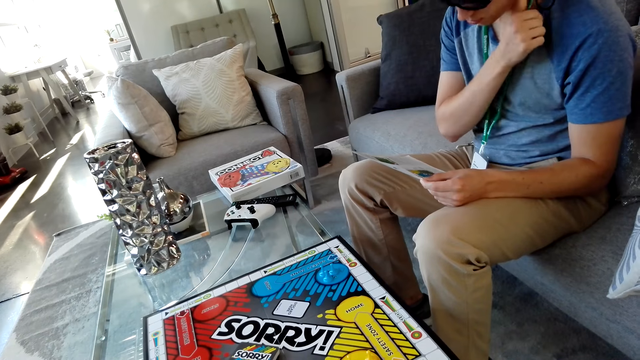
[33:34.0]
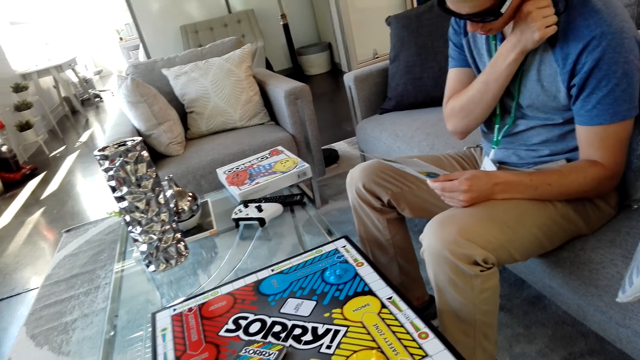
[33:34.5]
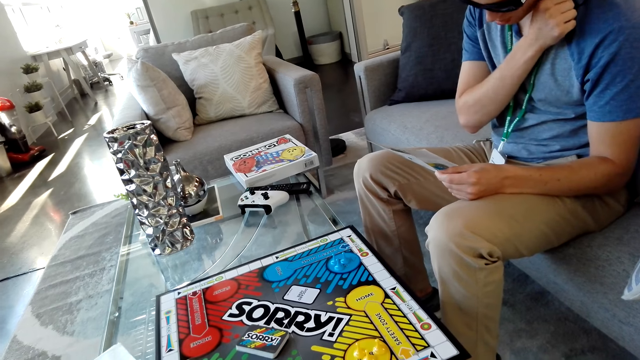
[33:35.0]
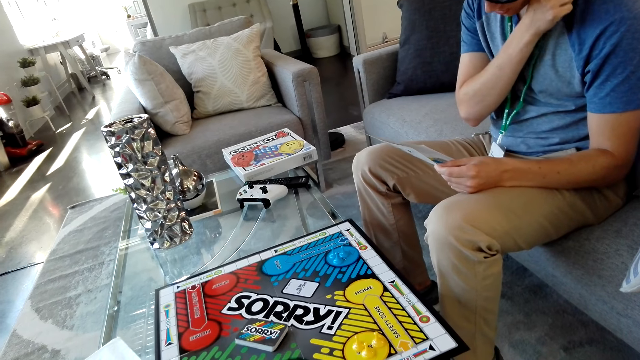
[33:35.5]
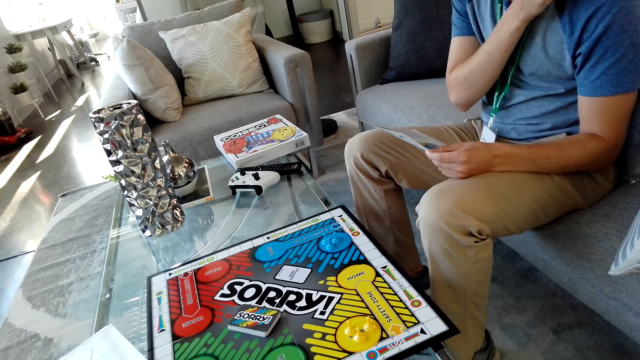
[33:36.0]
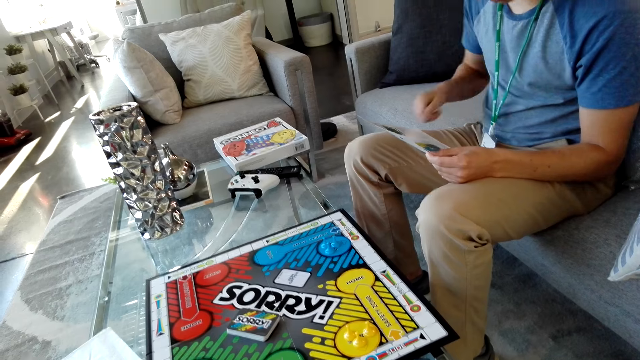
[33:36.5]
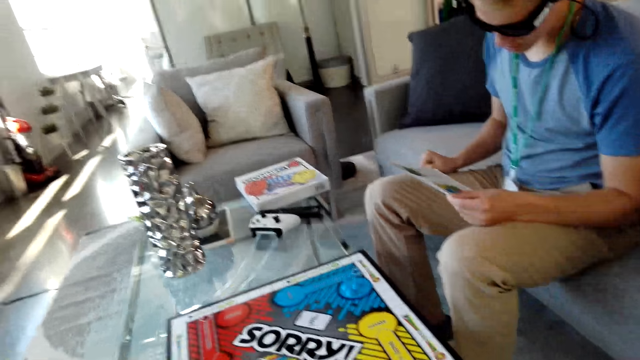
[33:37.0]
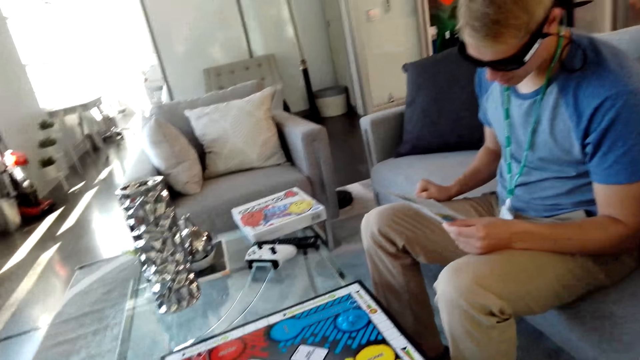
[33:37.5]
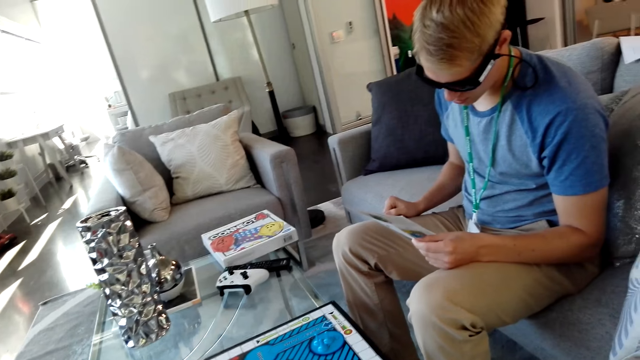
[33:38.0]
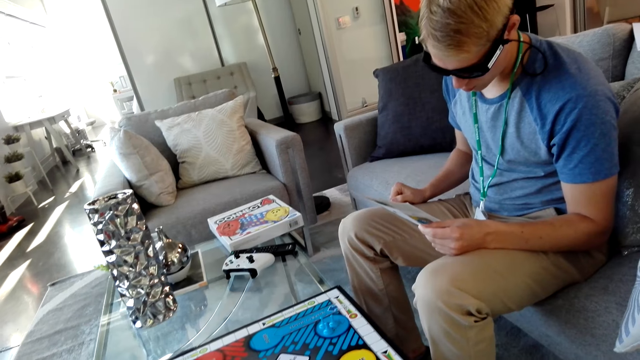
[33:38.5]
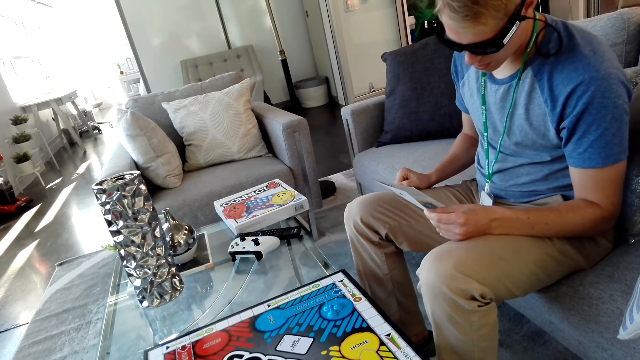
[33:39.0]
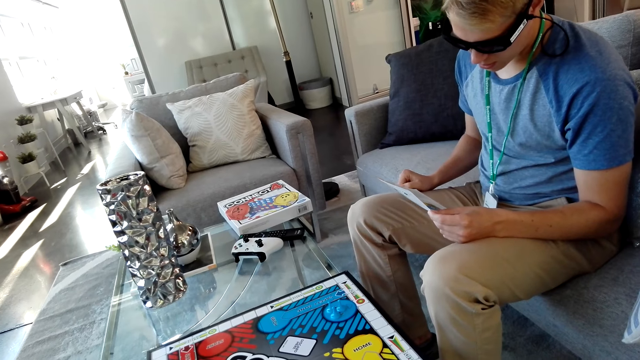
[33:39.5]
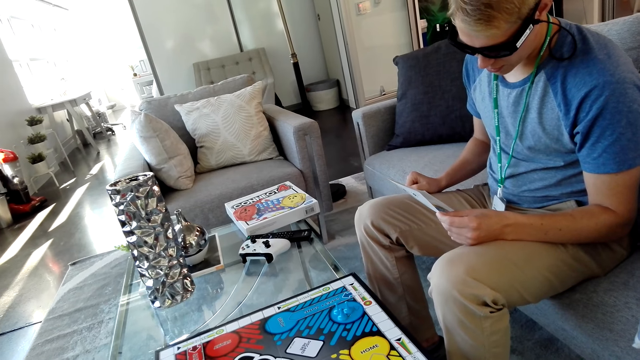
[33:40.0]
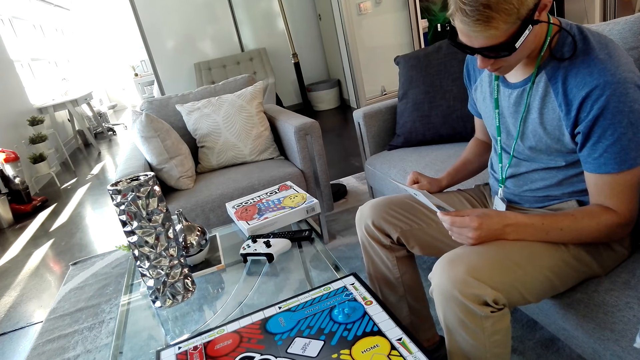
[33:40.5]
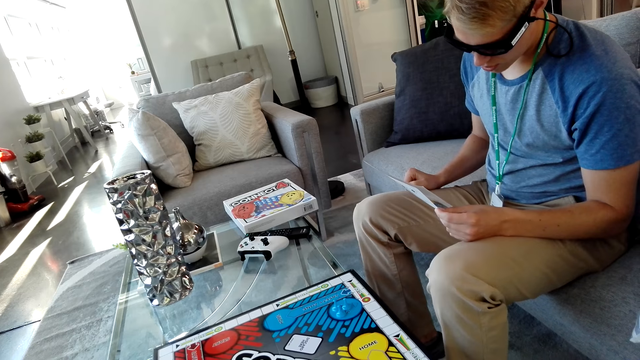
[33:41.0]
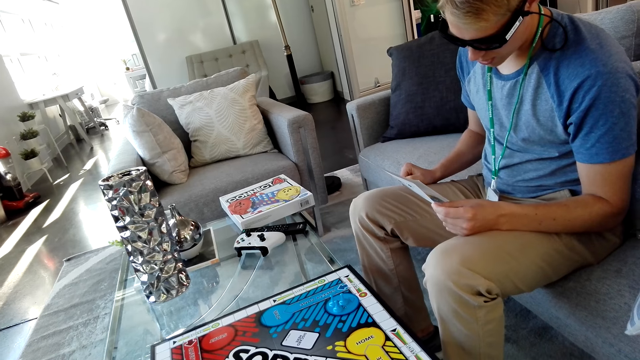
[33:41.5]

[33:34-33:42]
A man lifts his hand. The man puts down his hand.

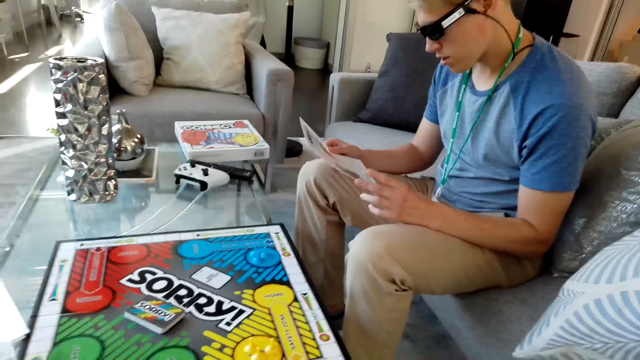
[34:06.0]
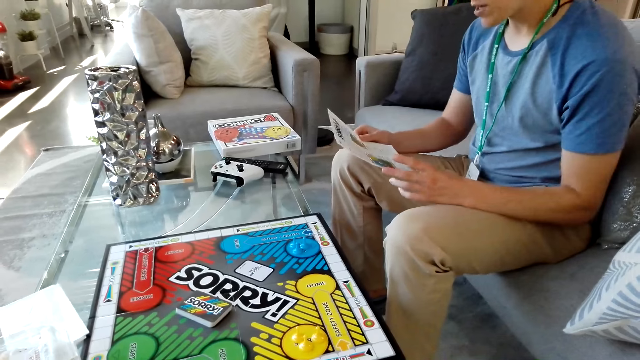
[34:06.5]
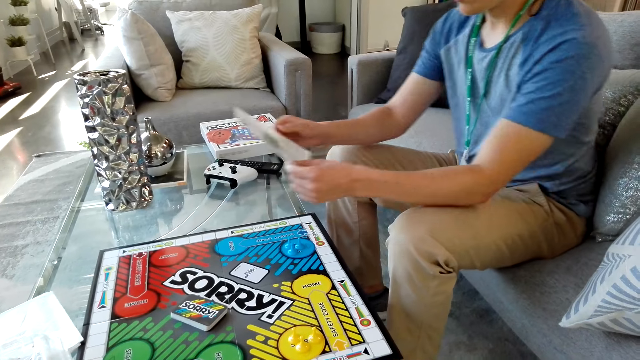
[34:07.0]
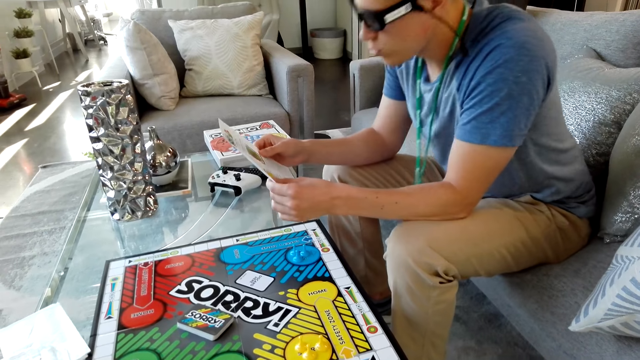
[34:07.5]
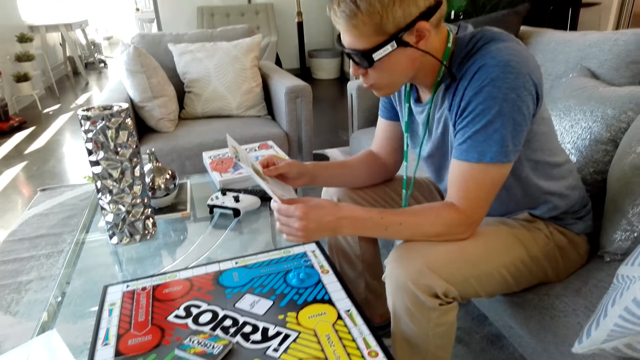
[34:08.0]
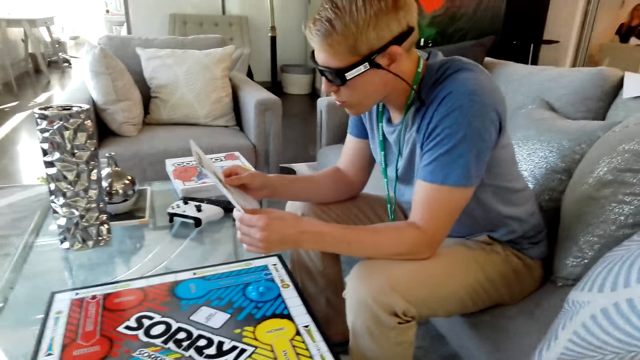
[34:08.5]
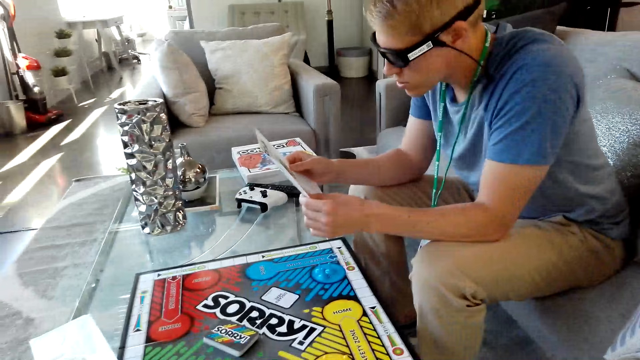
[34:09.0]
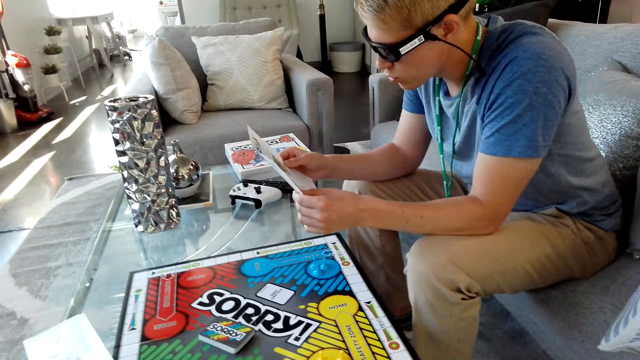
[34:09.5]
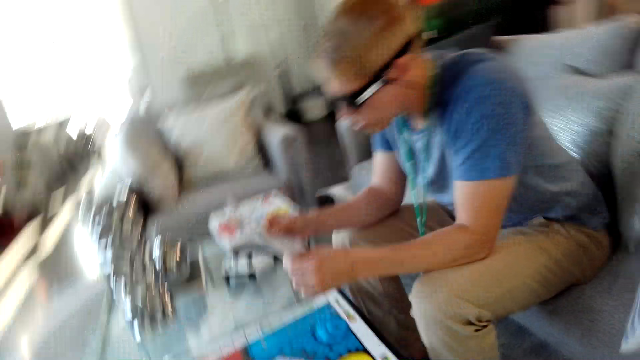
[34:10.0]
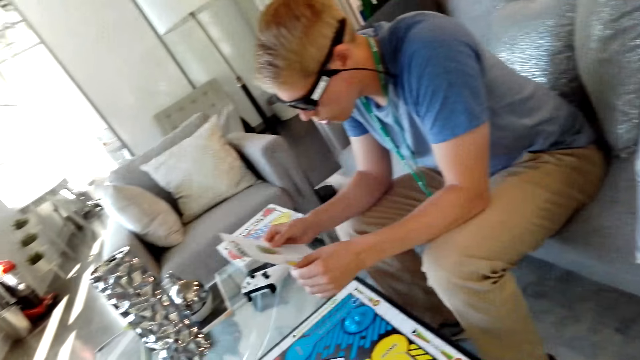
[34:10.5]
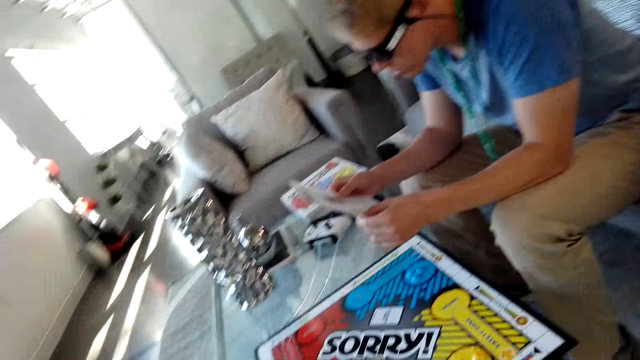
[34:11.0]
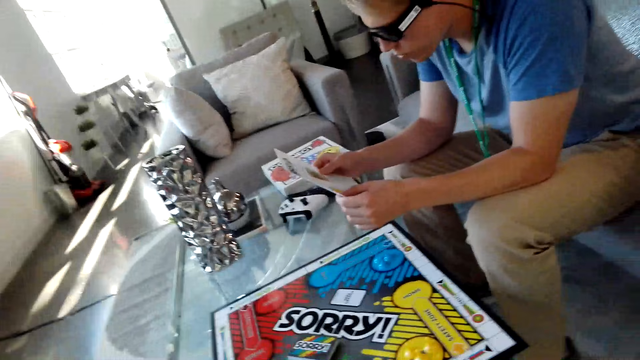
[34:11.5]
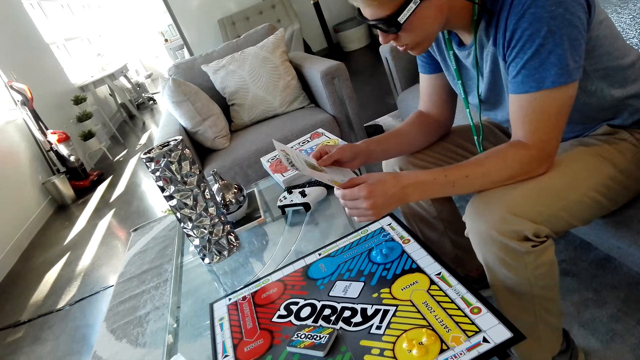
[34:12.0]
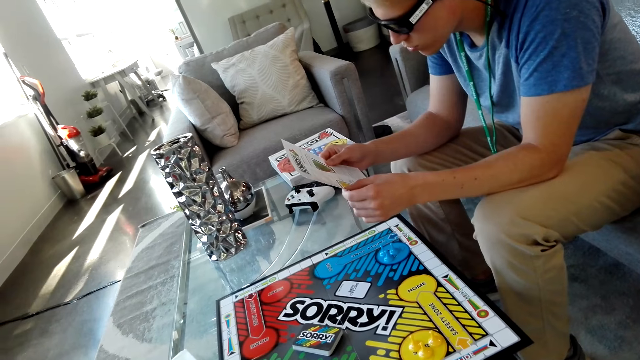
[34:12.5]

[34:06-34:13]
A man moves his hands.

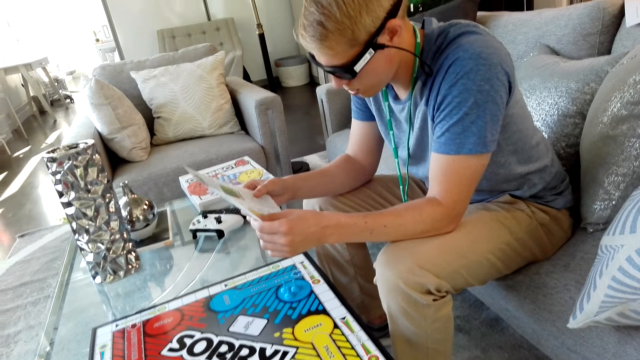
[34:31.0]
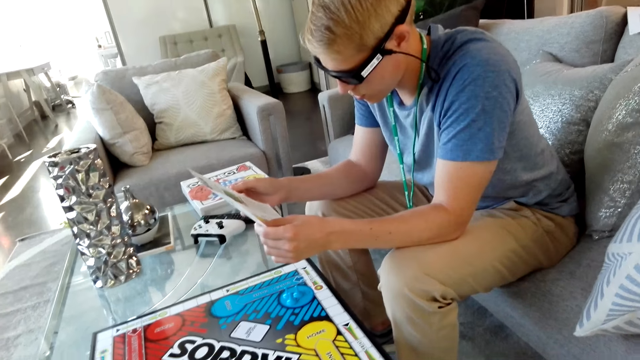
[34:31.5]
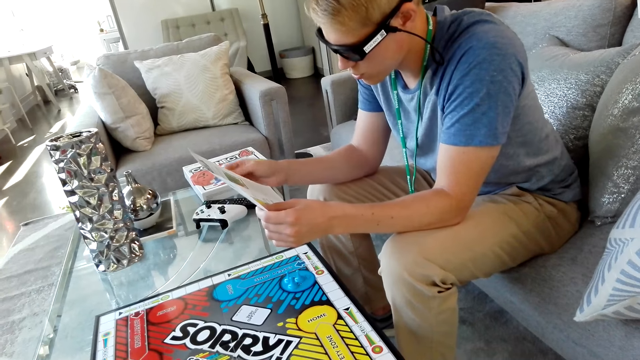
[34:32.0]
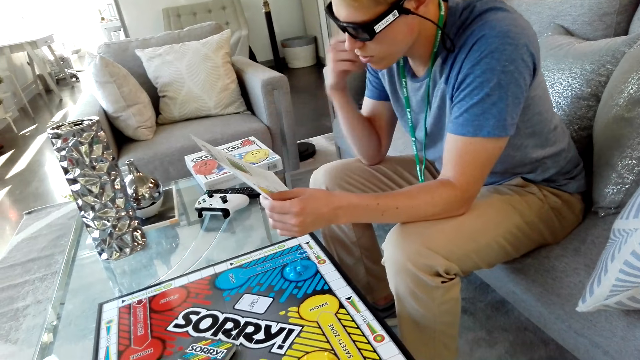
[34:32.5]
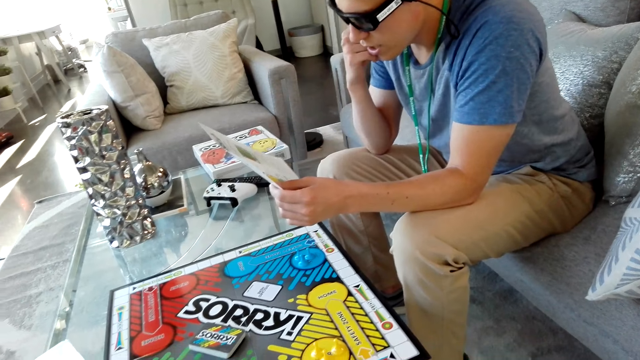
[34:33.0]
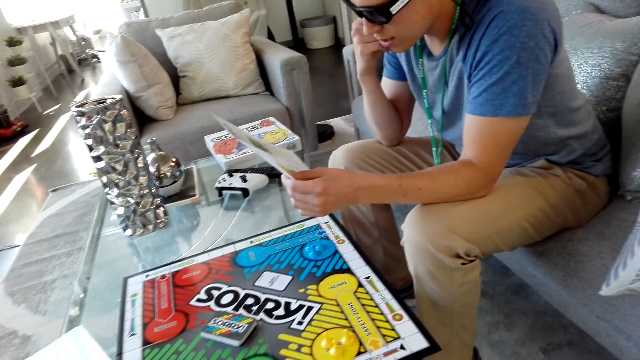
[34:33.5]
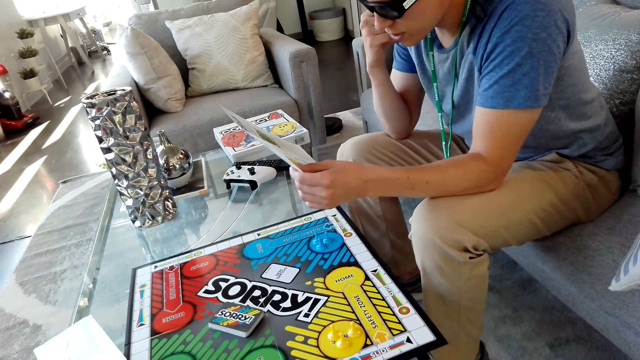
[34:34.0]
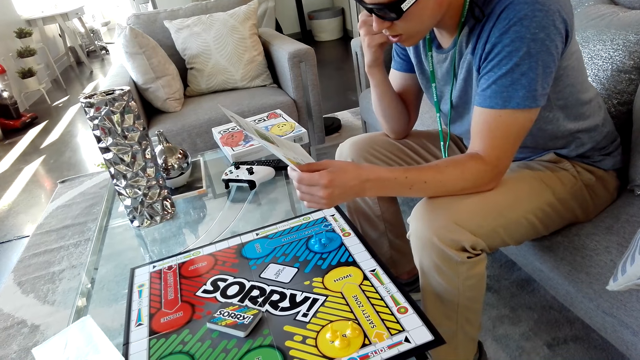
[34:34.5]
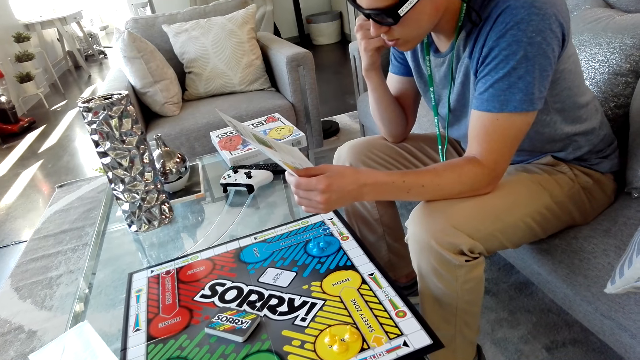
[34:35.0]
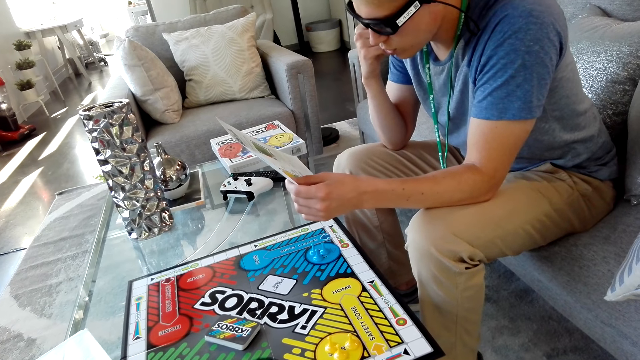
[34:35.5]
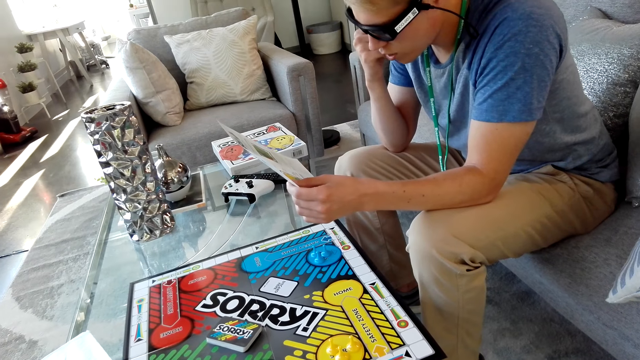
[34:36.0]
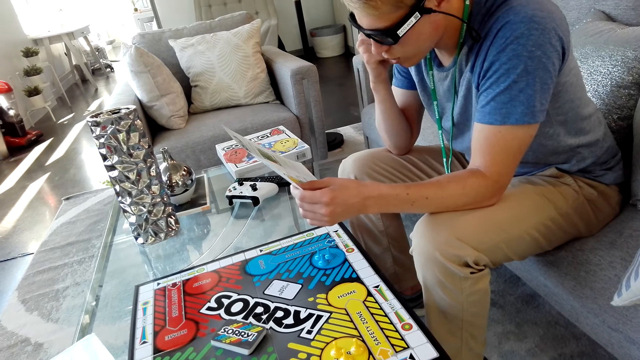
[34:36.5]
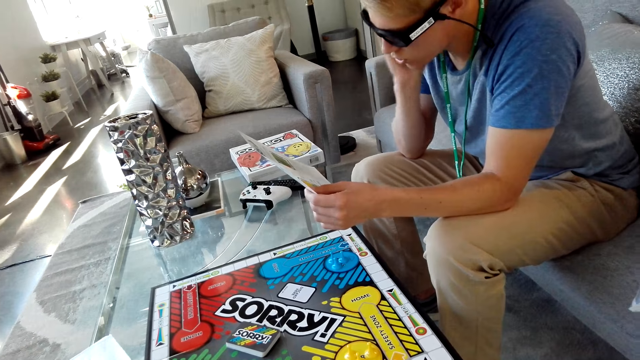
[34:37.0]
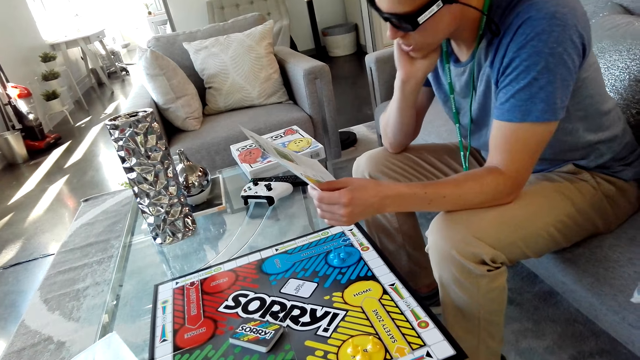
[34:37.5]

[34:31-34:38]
A man lifts his hand.
